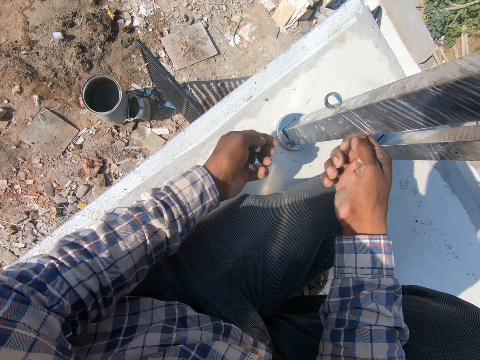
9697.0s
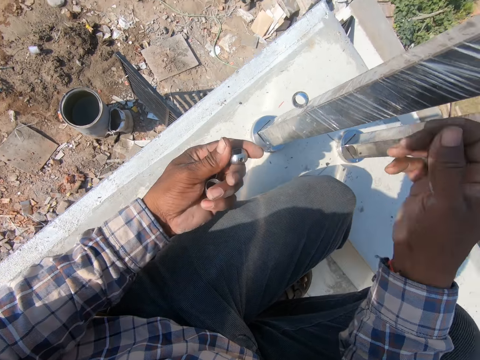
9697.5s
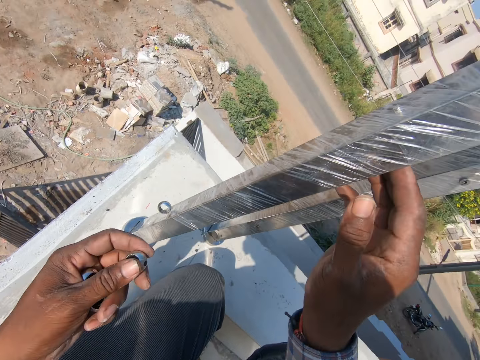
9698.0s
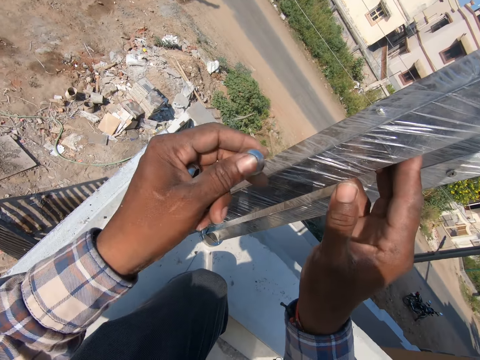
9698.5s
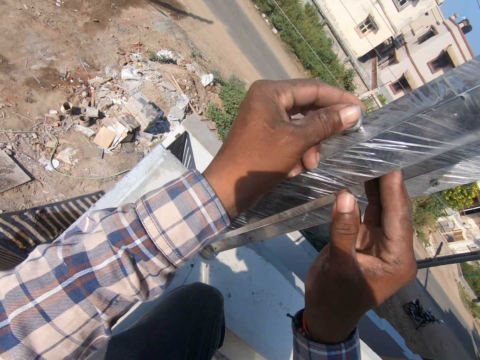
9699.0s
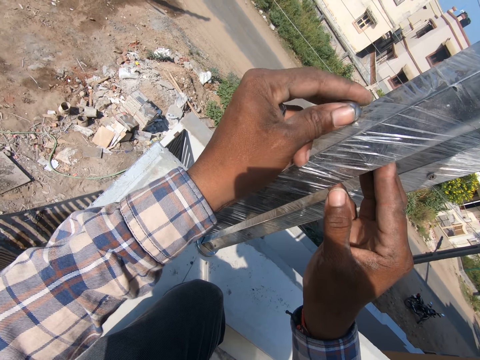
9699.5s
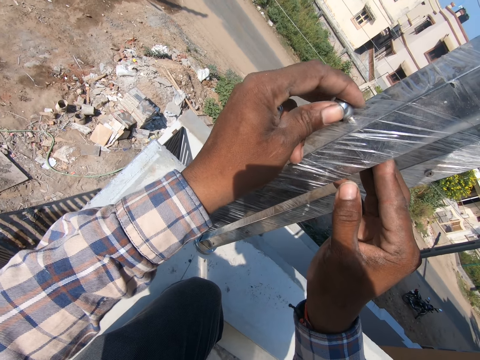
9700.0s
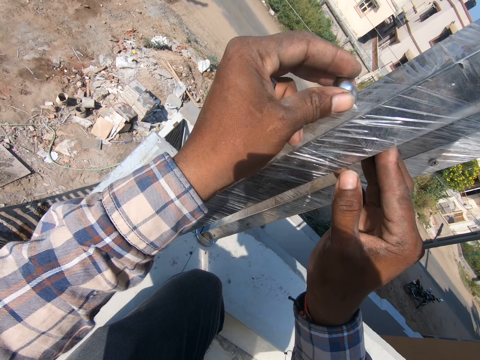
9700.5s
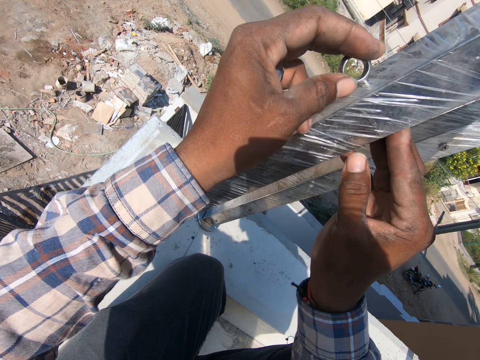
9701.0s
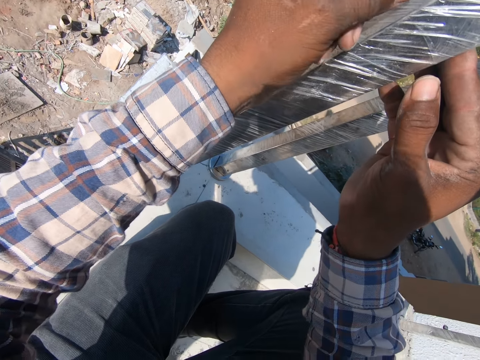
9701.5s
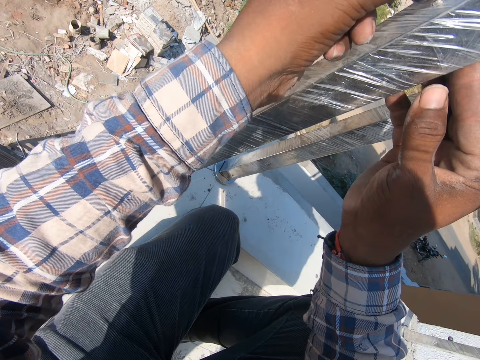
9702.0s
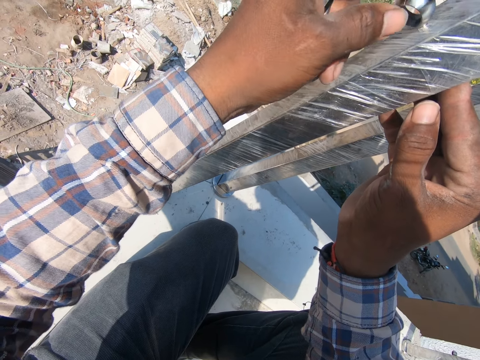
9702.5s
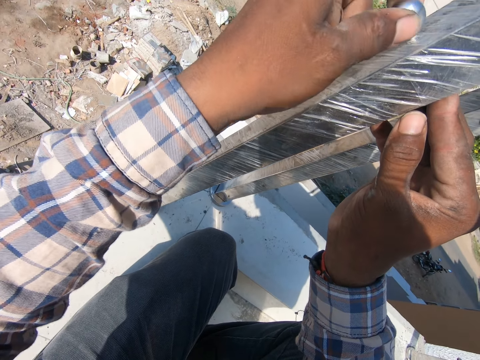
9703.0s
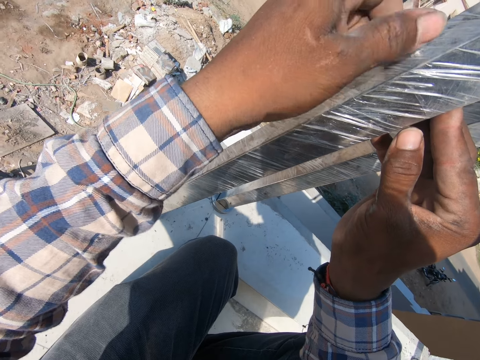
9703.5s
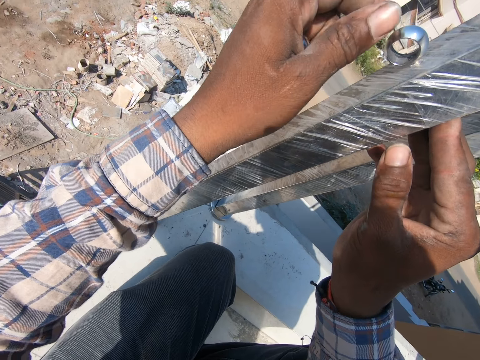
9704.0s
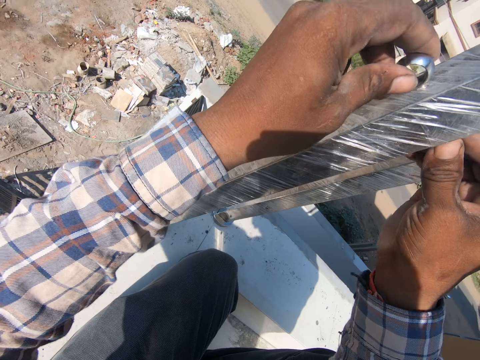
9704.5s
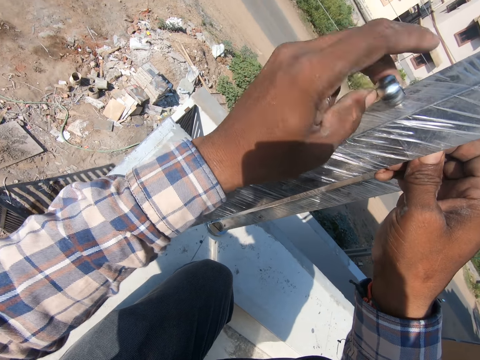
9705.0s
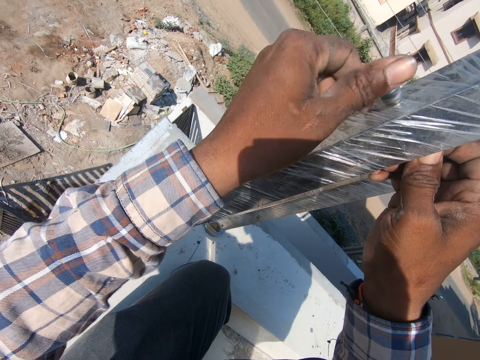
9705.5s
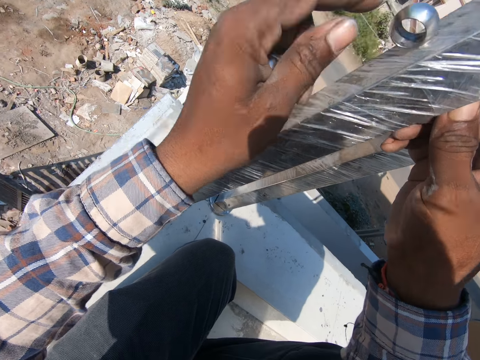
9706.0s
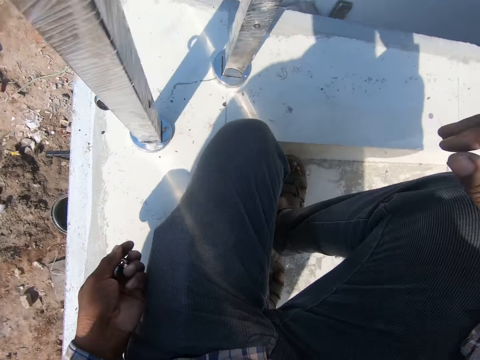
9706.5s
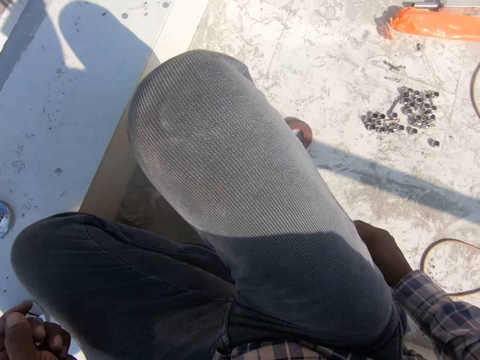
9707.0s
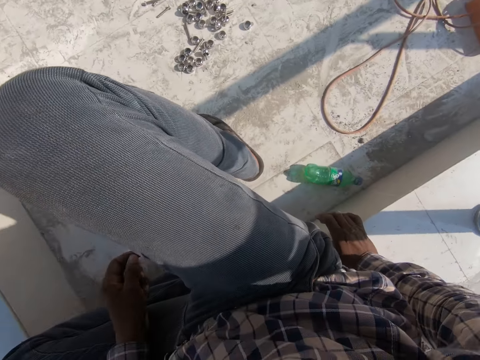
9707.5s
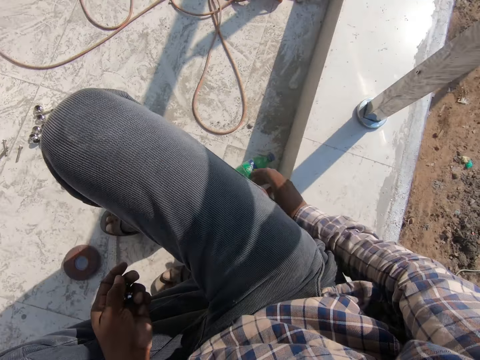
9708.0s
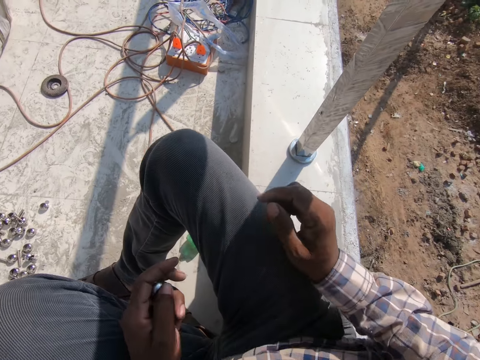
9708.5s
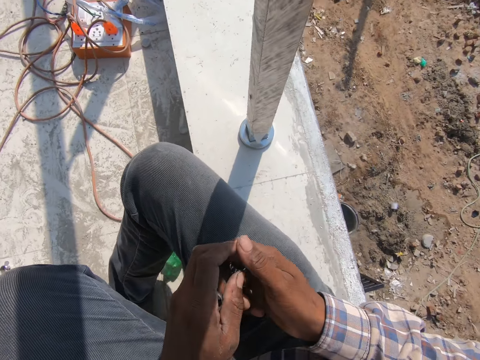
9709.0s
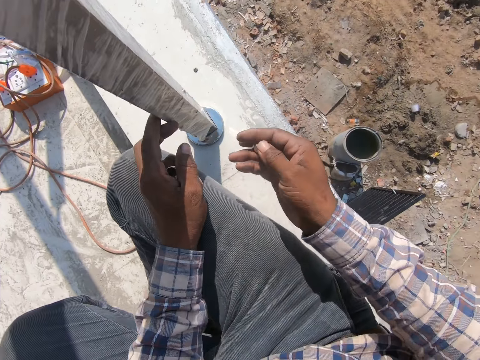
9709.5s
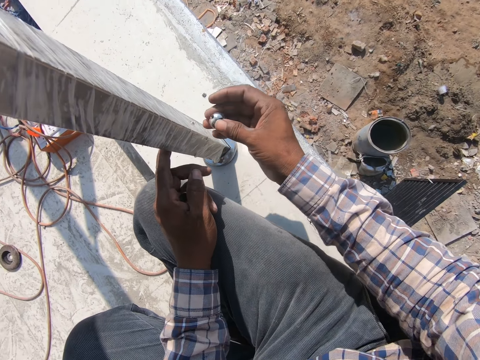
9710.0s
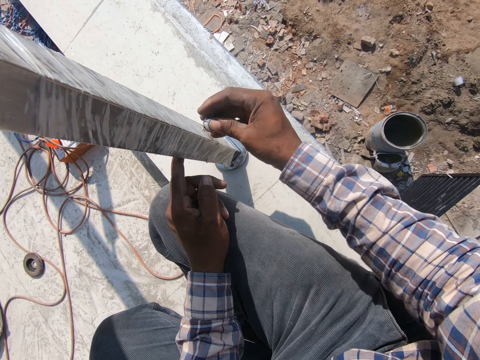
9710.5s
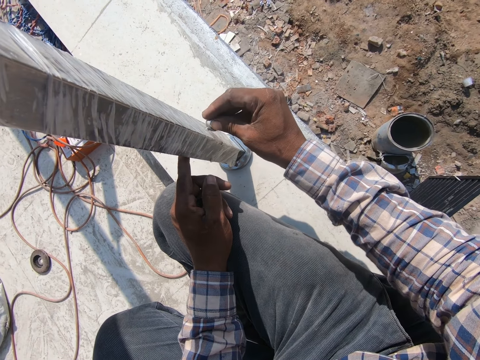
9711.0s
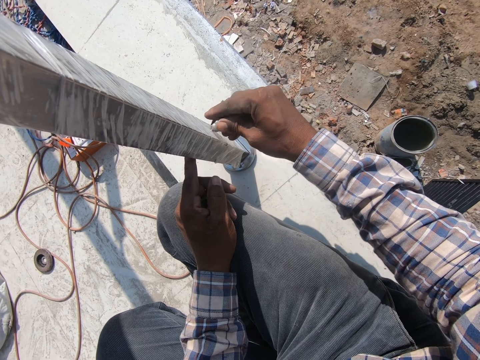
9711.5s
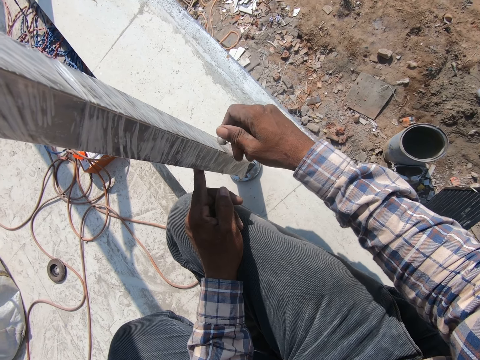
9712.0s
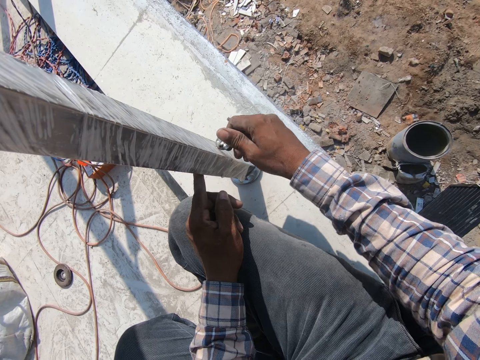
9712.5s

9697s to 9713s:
The camera wearer presses the screw and tightens the nuts on the screw. They move the legs. They pick the nut from the left hand. They press the screw and tighten the nuts on the screw.

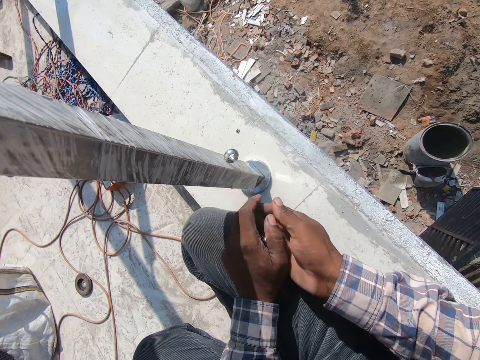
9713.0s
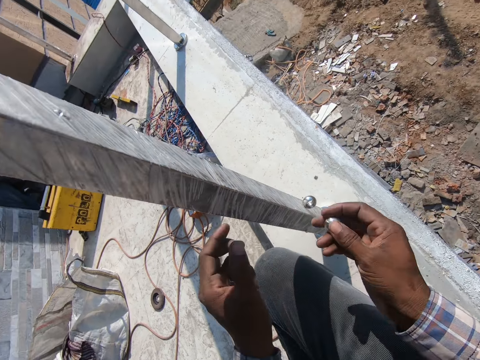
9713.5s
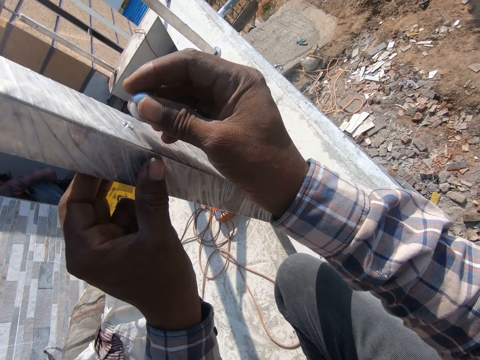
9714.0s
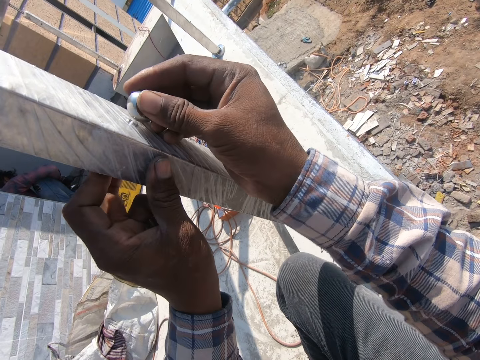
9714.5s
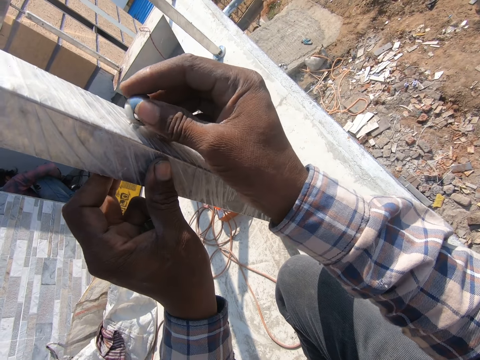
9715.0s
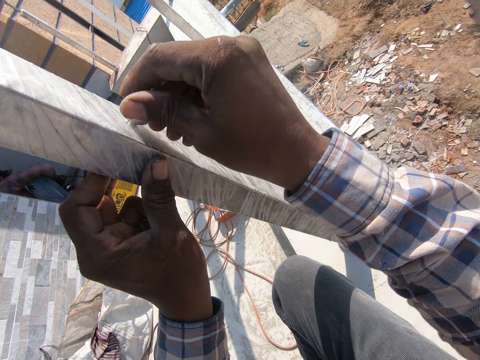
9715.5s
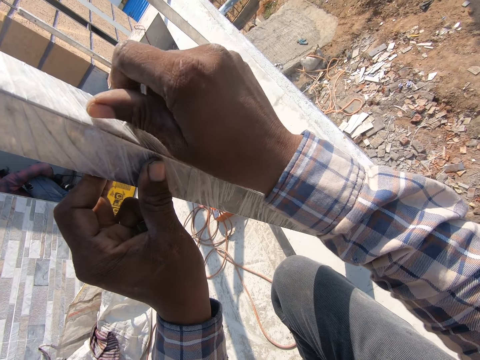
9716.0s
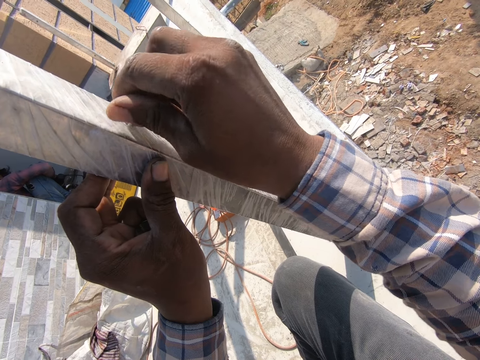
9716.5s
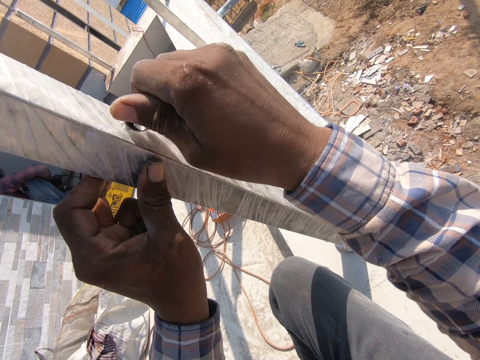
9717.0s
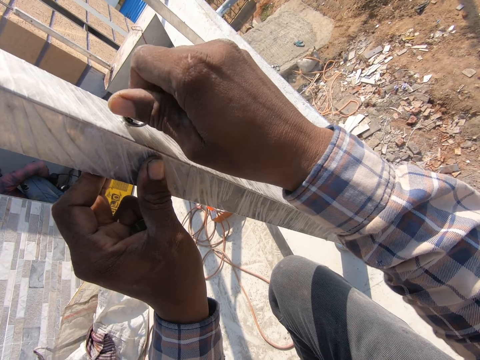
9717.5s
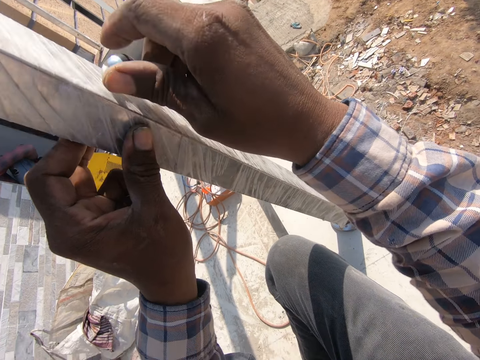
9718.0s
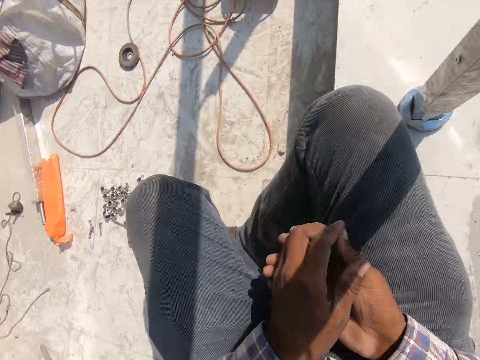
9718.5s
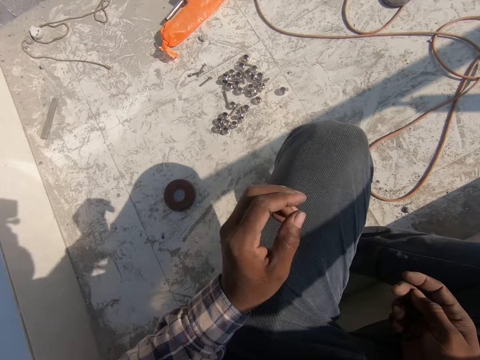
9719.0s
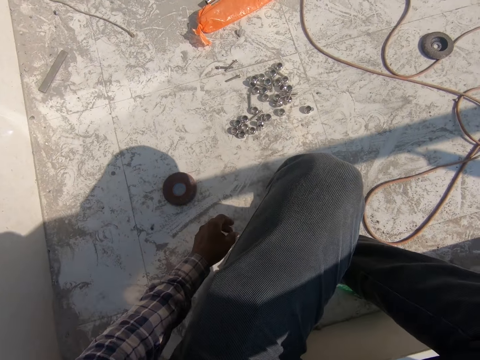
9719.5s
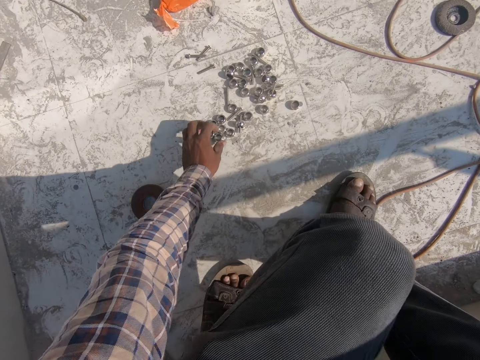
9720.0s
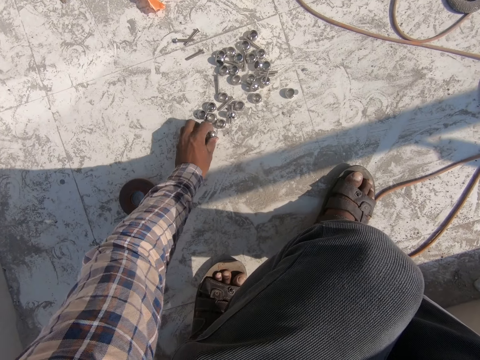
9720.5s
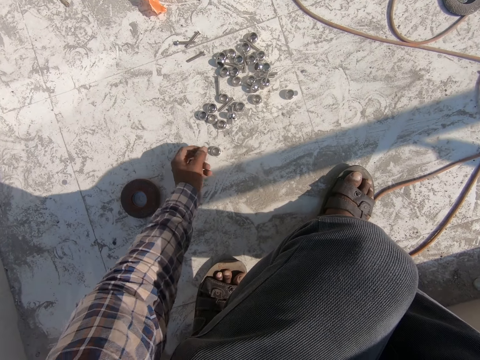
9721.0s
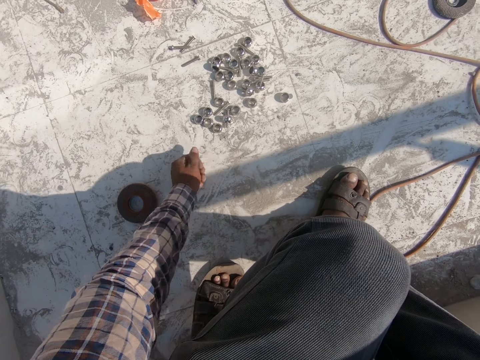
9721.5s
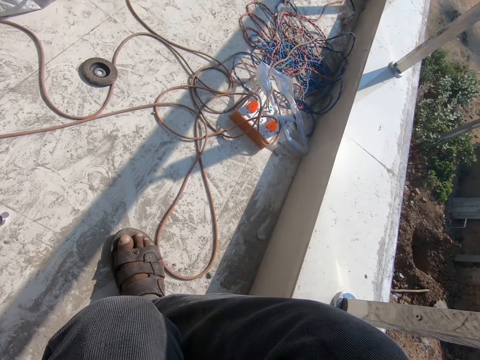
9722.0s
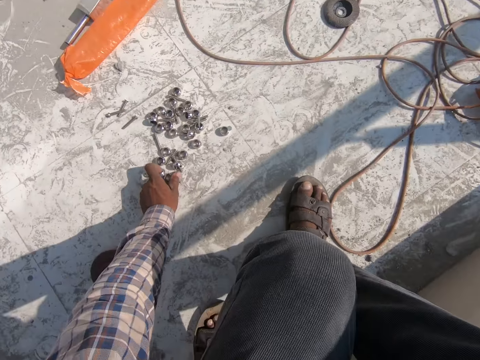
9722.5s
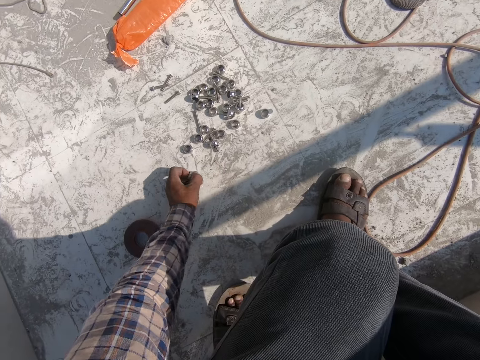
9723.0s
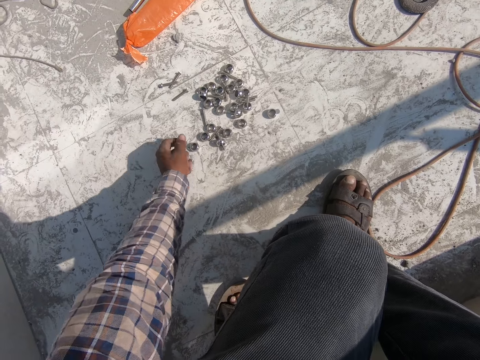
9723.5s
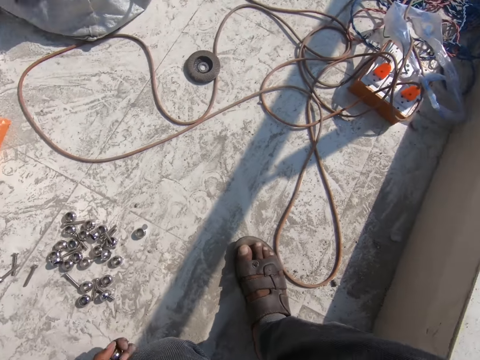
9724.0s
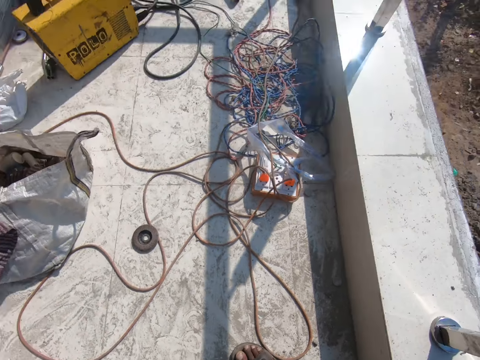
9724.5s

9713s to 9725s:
The camera wearer picks the nut from the left hand. They press the screw. They tighten the nuts on the screw. They hold the hand together. They pick up the nuts on the floor.
